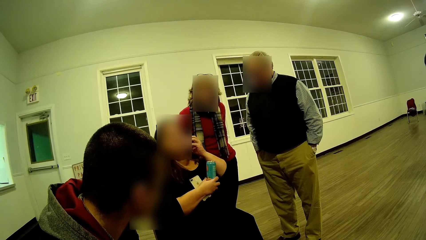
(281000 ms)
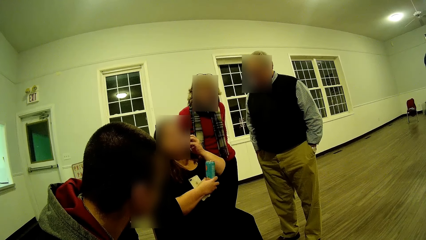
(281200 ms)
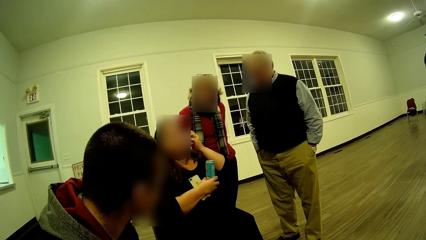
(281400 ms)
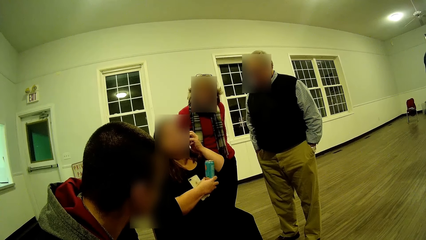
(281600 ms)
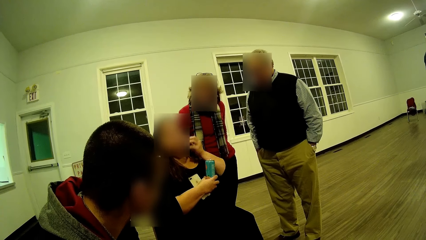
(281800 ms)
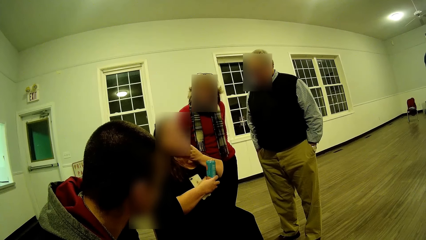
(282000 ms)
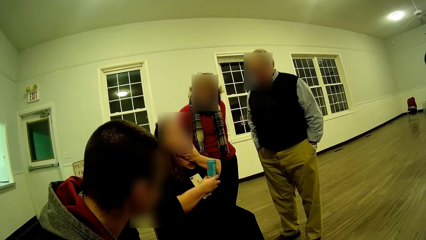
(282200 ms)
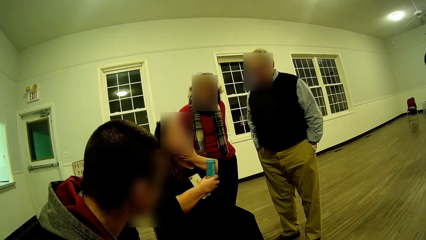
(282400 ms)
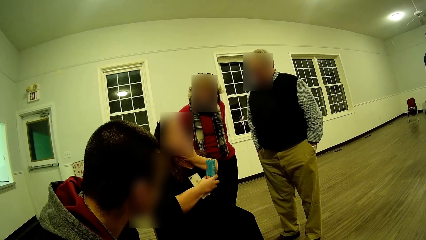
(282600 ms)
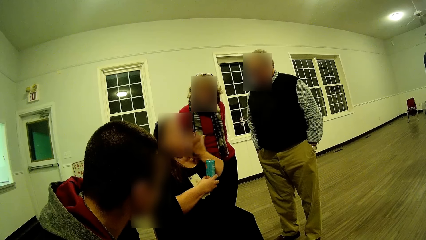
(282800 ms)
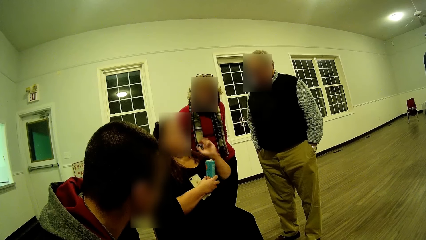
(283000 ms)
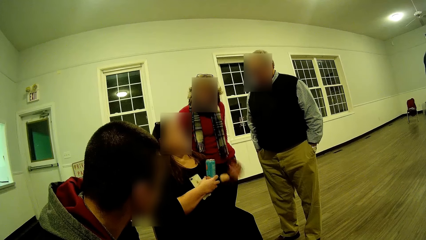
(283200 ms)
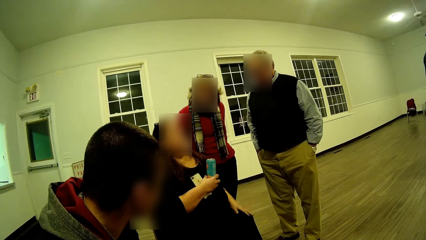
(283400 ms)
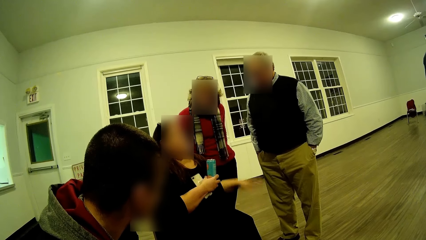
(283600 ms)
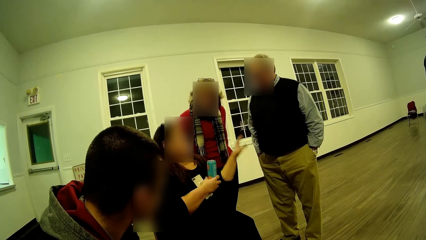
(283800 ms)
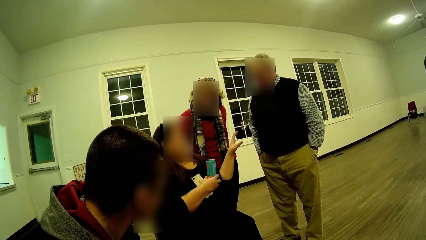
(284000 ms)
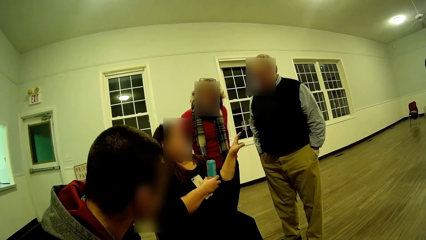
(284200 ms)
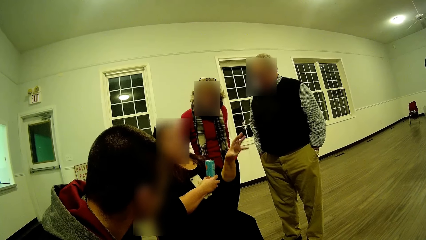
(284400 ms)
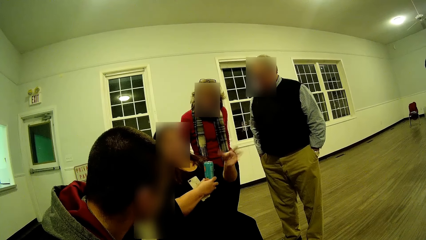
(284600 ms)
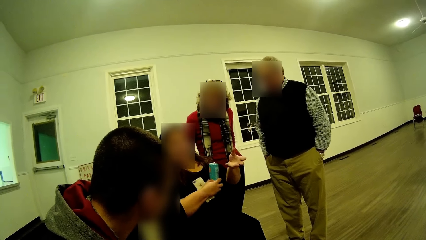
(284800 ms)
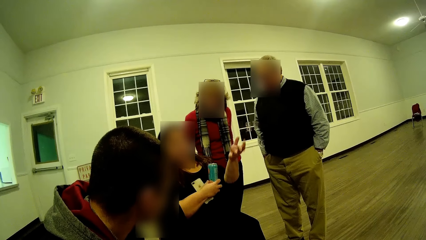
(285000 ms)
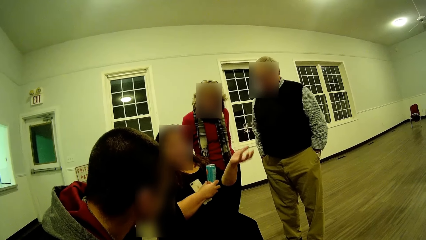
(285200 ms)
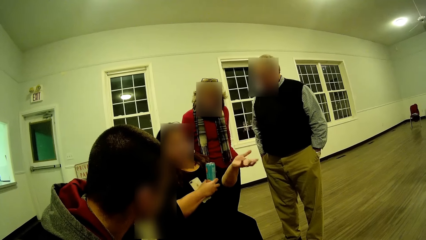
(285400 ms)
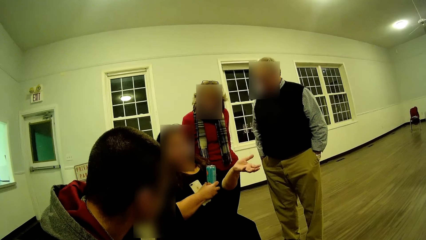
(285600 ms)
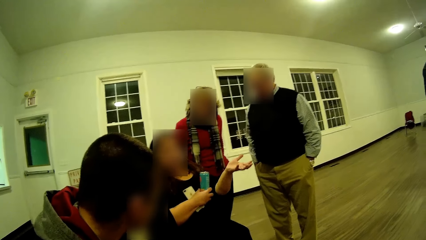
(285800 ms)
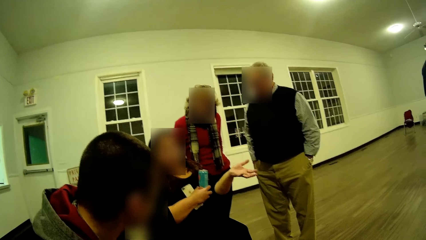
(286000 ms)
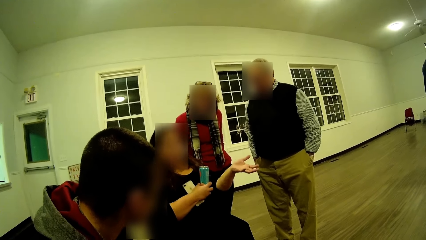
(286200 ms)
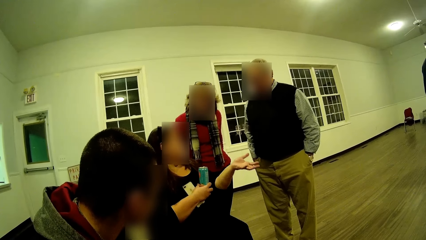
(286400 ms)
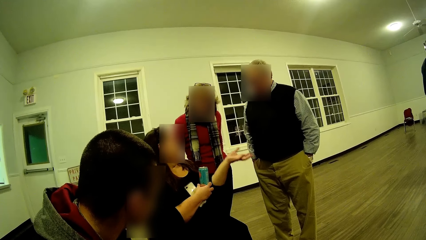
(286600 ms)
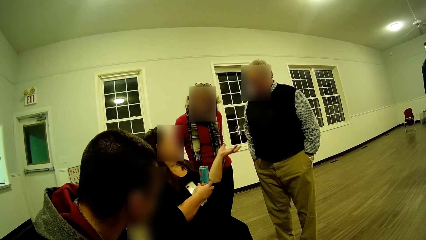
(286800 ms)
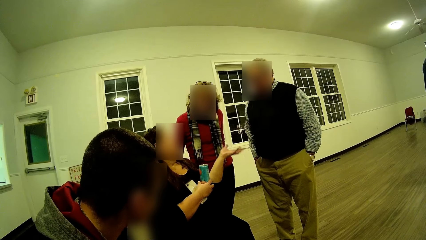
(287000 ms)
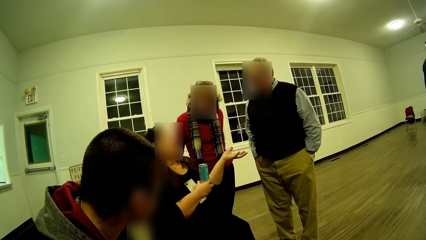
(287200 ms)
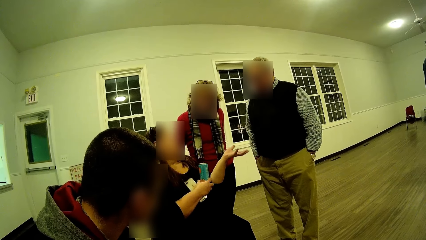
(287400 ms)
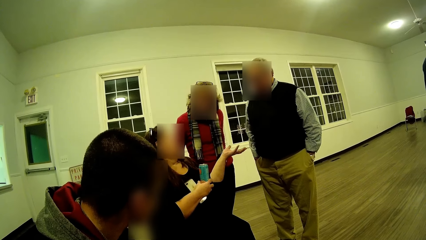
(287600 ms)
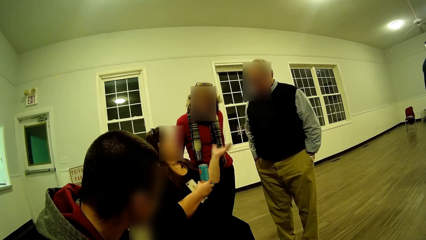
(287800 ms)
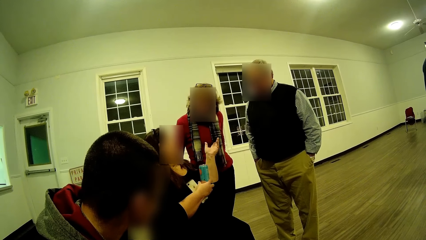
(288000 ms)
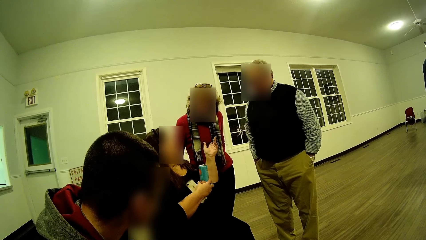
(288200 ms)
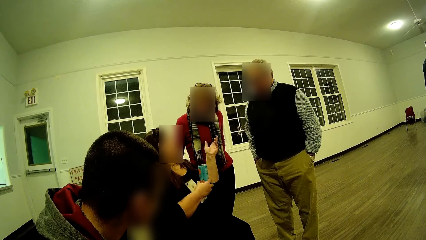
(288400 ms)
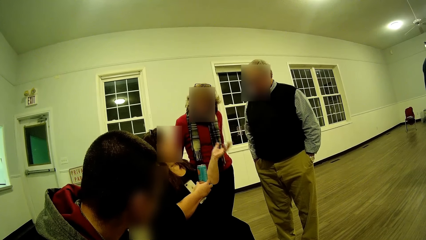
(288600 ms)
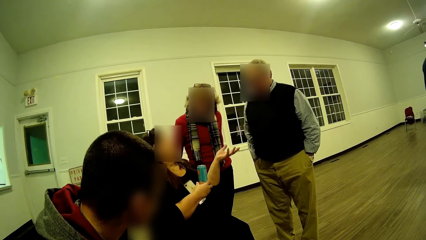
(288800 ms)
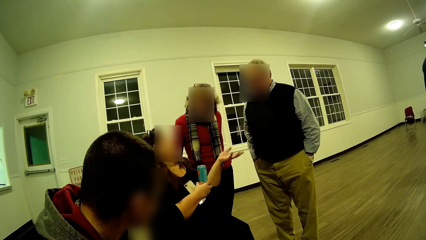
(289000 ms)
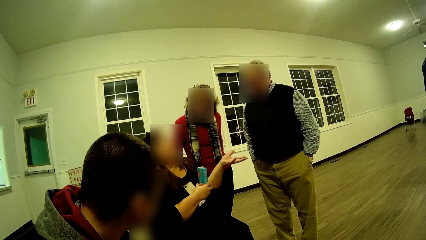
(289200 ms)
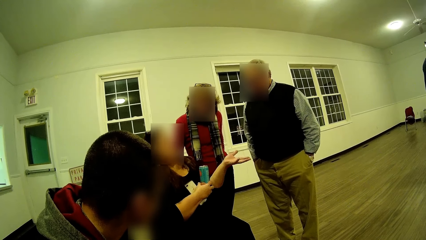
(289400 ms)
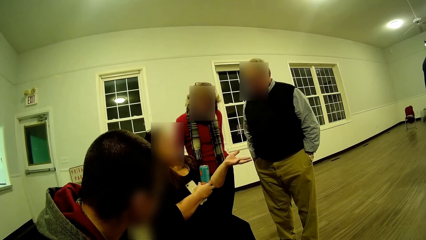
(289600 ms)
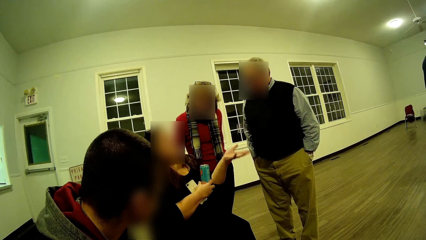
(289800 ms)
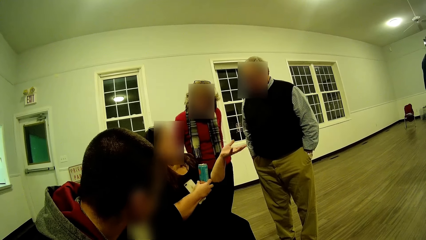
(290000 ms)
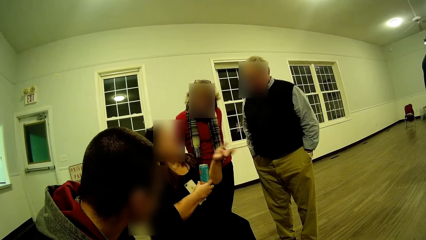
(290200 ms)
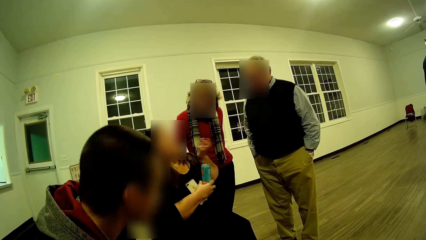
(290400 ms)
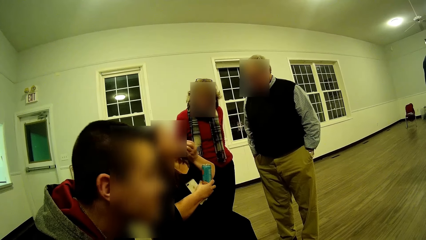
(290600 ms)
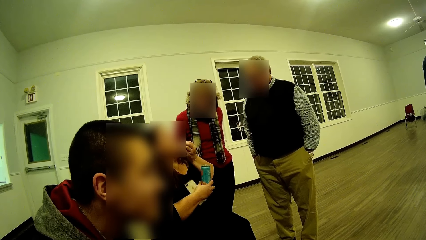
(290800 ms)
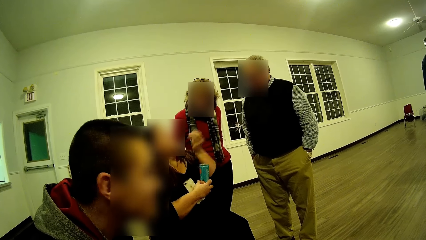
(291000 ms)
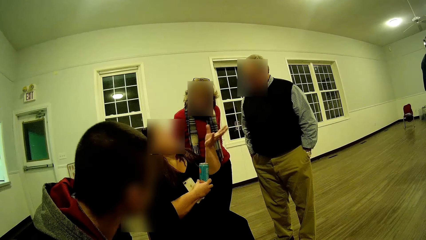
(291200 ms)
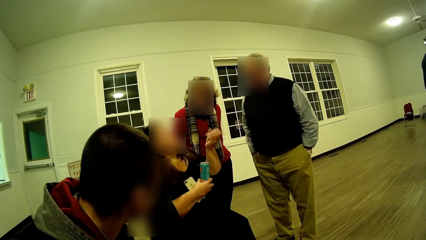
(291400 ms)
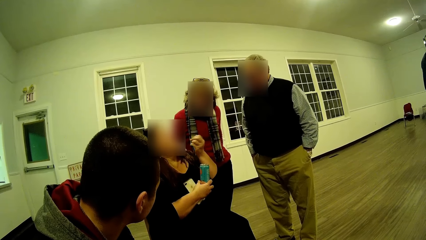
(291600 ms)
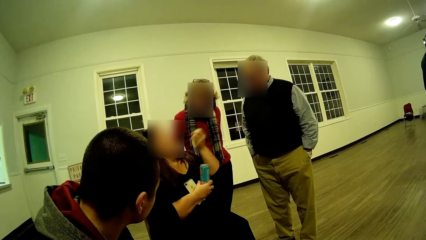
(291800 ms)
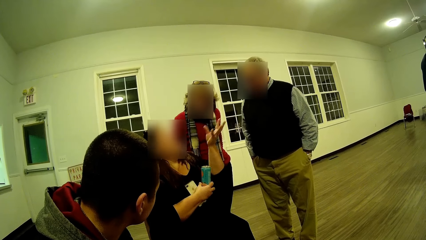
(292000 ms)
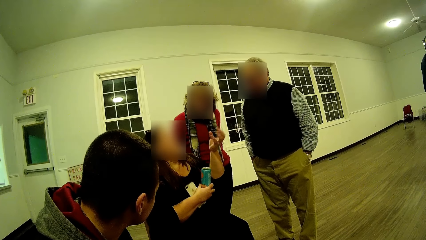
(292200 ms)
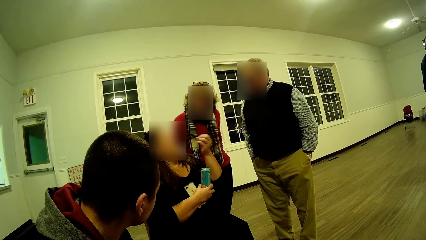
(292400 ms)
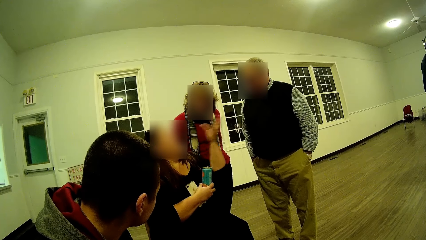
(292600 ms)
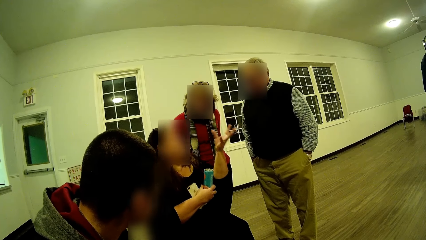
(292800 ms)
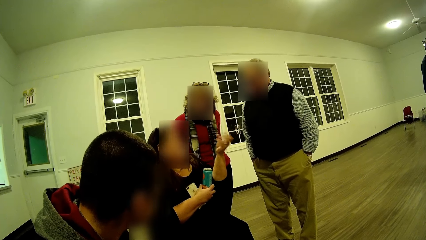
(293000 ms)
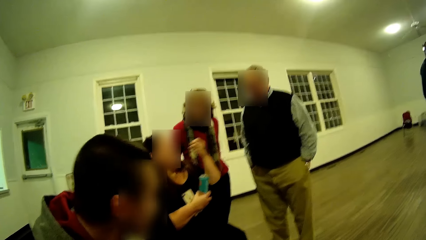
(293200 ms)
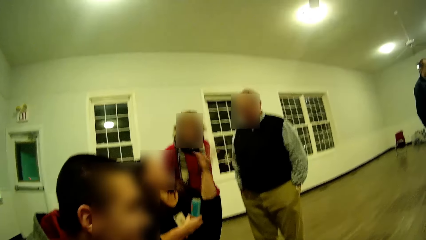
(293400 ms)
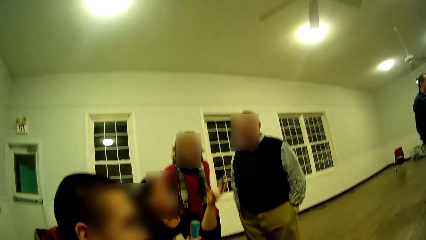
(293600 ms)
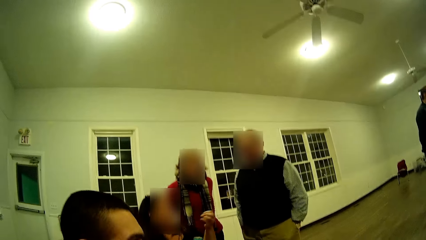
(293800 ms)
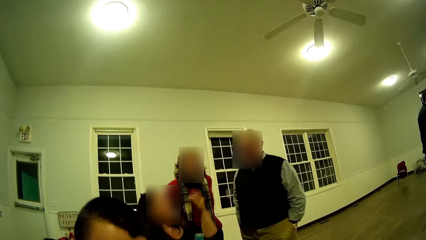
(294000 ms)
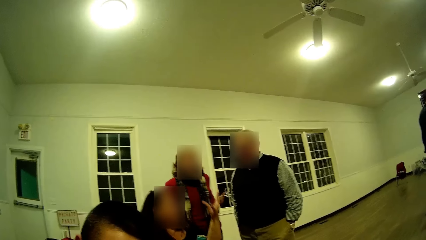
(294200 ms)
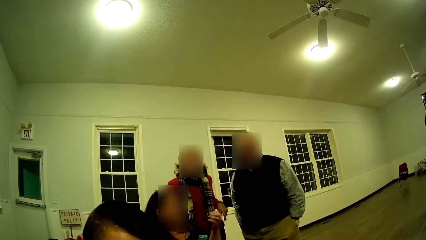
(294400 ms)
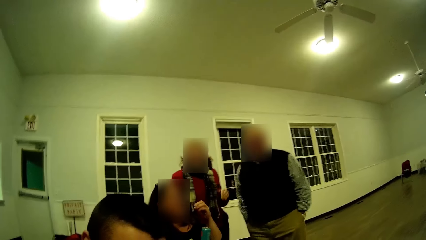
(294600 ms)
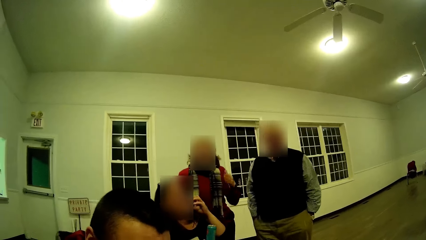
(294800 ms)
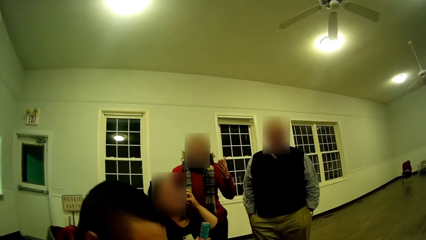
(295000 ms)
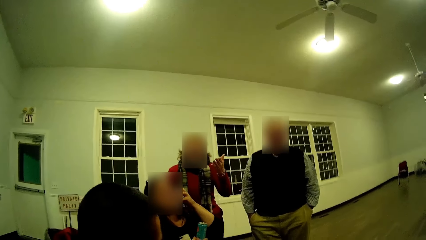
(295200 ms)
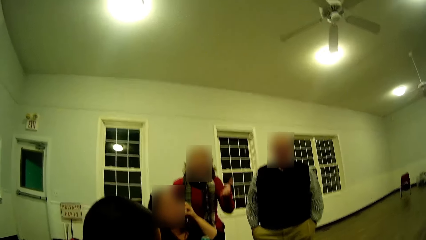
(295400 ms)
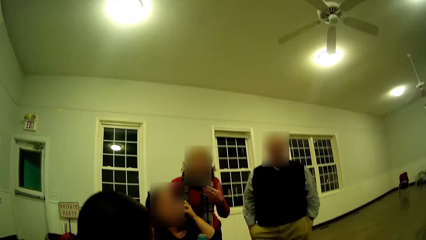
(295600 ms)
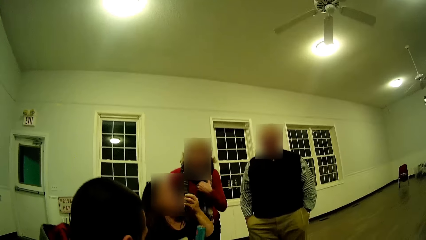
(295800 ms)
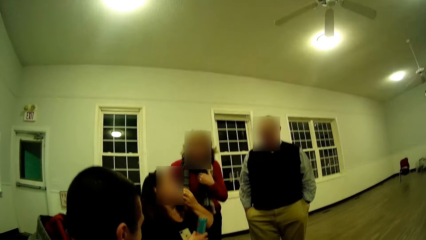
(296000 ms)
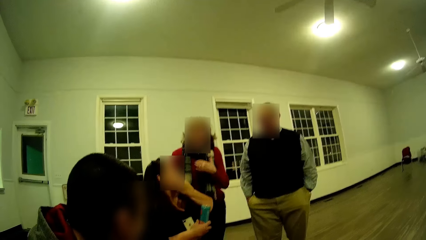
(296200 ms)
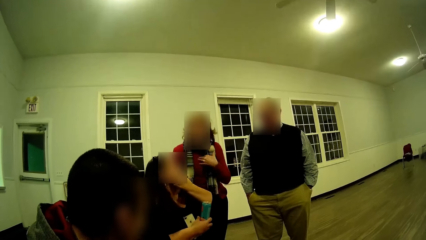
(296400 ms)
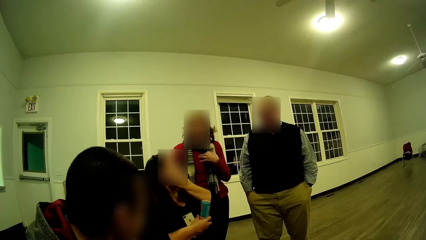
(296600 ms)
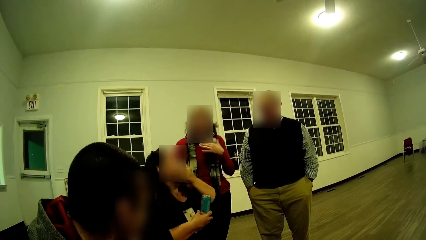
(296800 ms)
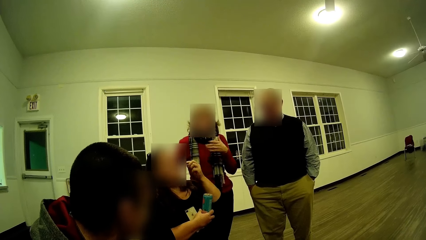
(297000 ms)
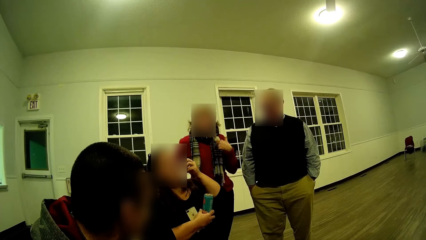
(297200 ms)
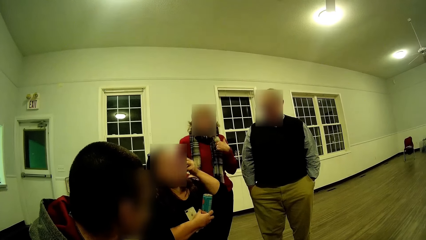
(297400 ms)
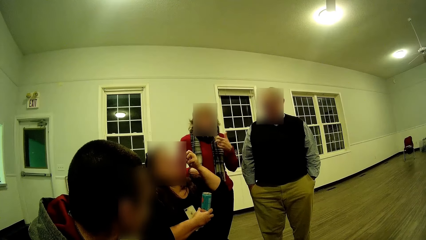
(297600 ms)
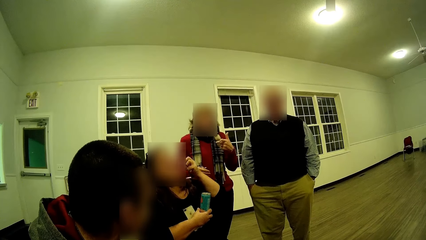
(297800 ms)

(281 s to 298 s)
A man looks the other side. A person scratches herself. The person puts her hand downwards while talking. A woman moves her hand around. The woman talks. The woman looks towards the other people beside her. The woman converses. The woman moves her hands around. The woman talks. The woman moves her hands around. The man looks at the camera. The man looks around. Another woman touches her scarf.
